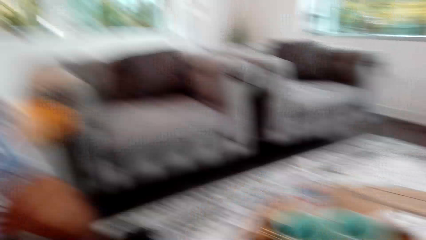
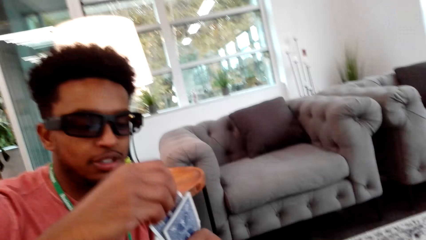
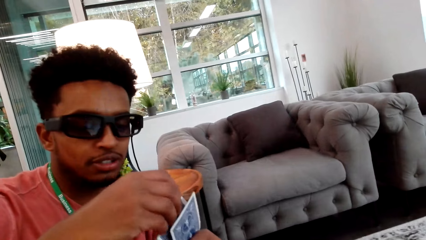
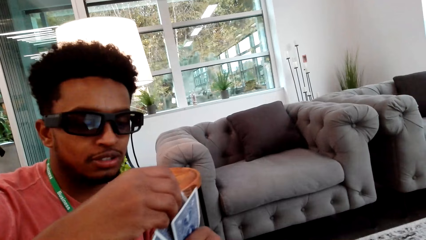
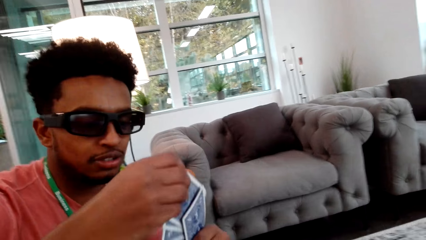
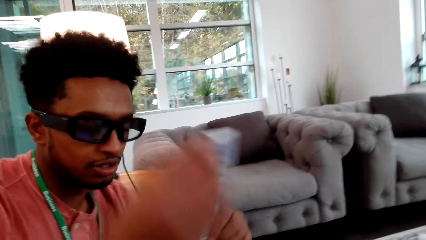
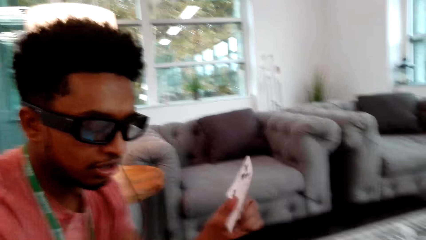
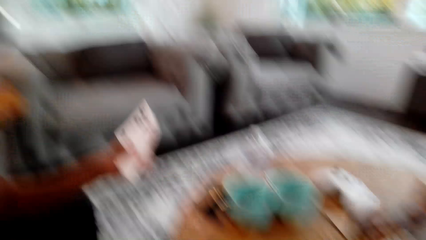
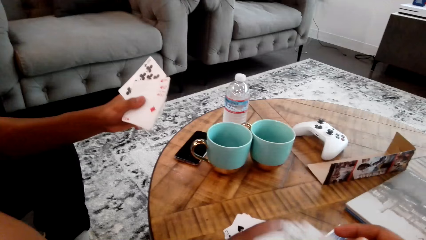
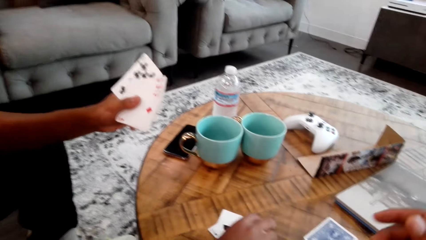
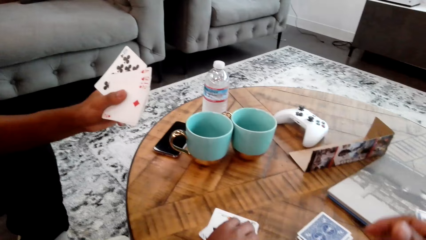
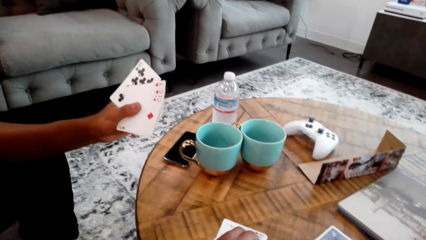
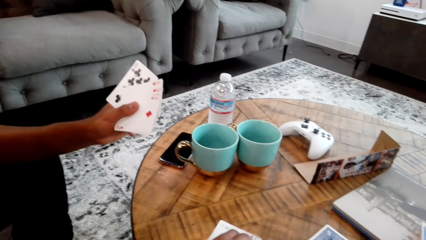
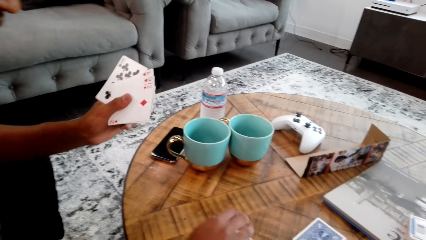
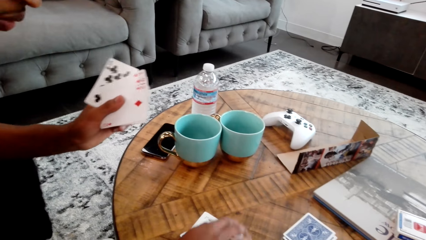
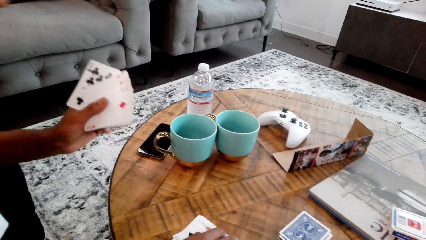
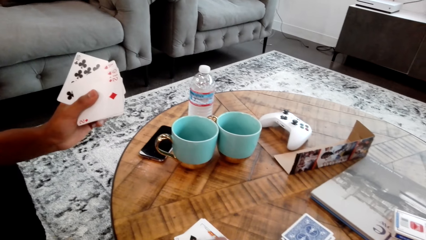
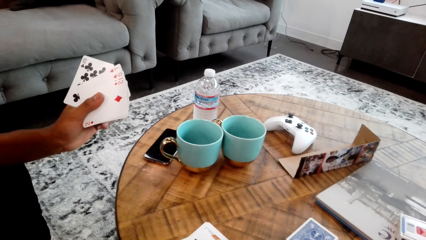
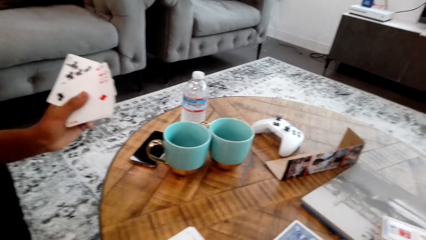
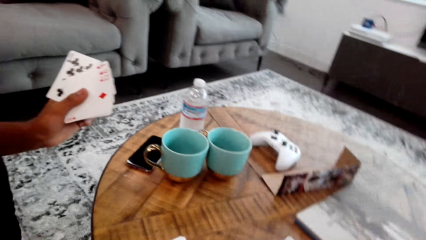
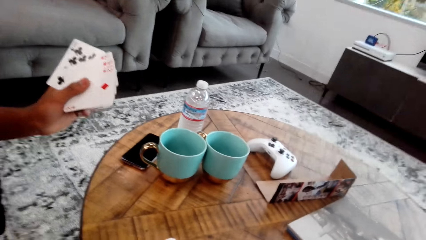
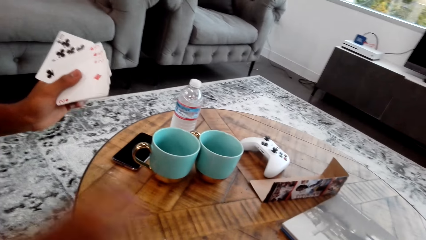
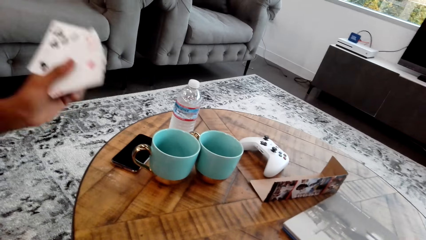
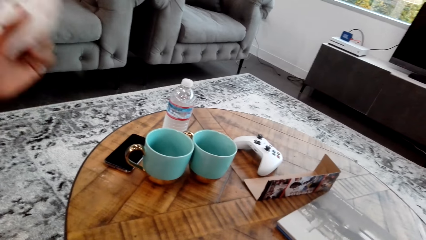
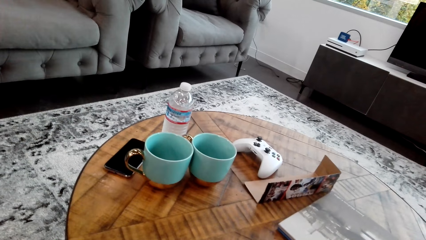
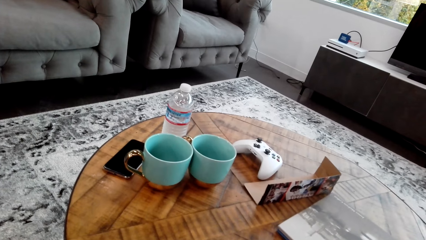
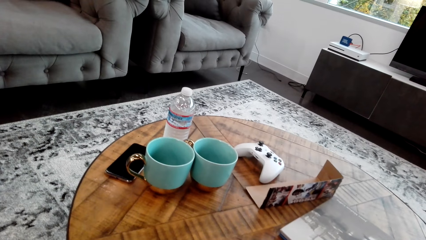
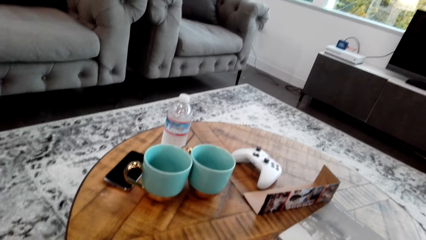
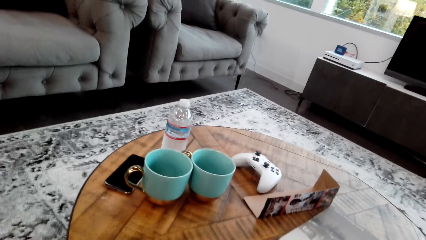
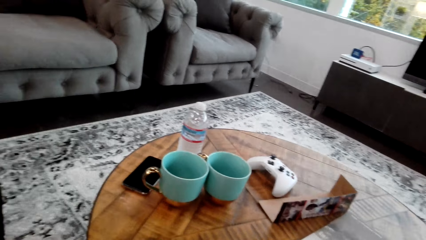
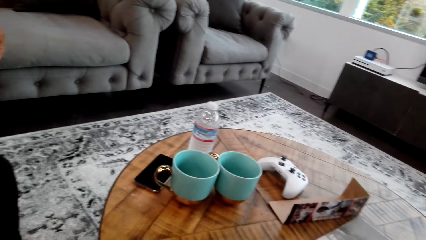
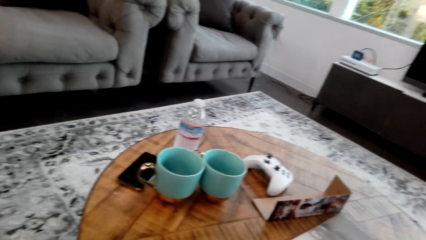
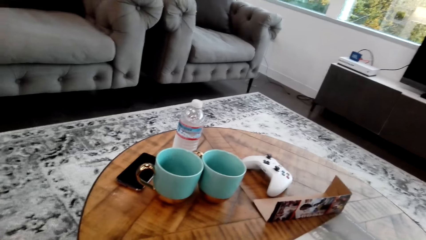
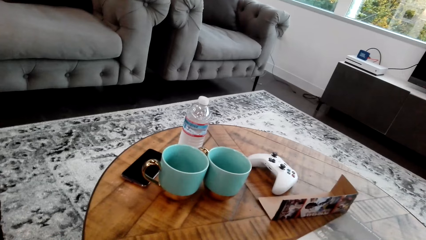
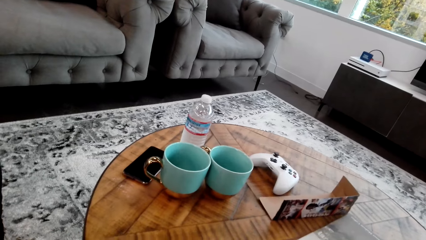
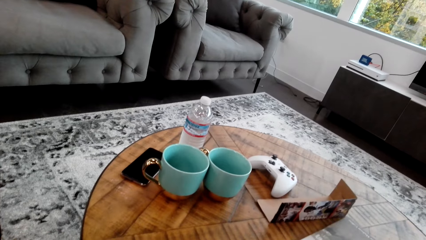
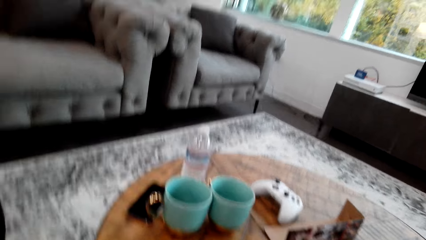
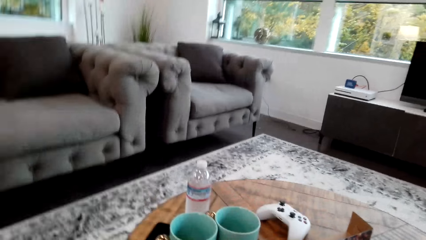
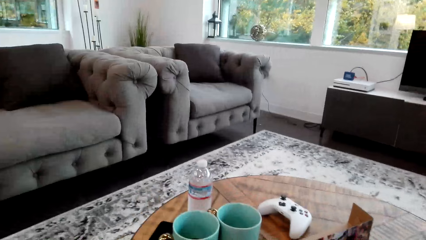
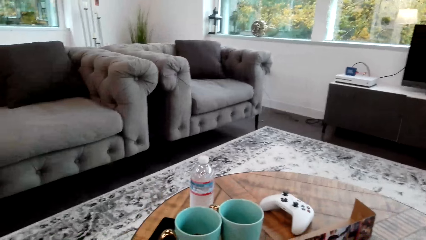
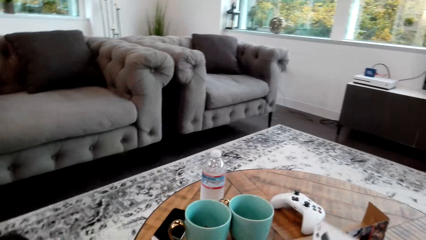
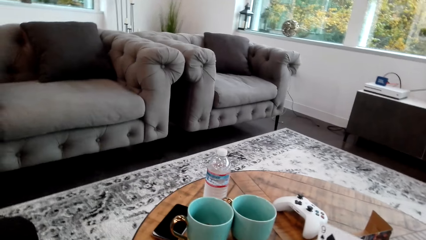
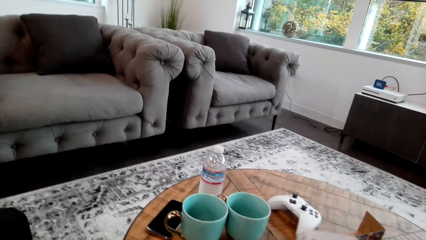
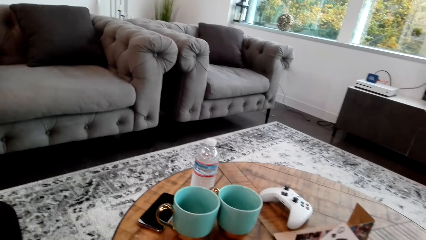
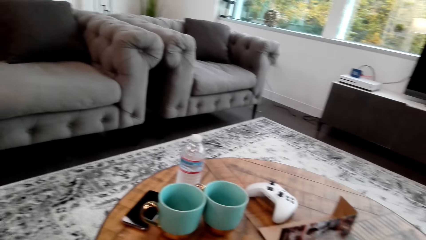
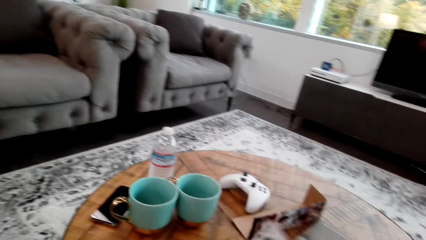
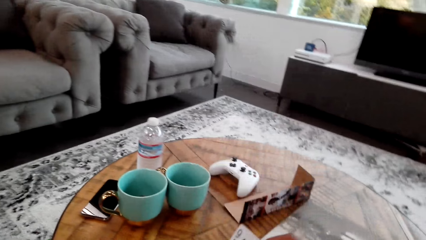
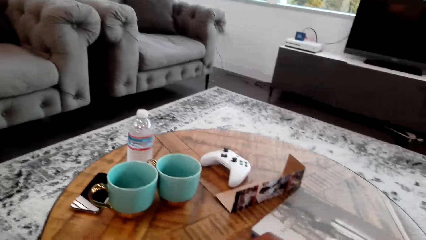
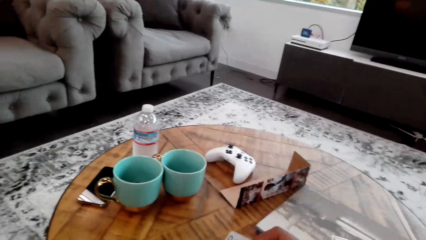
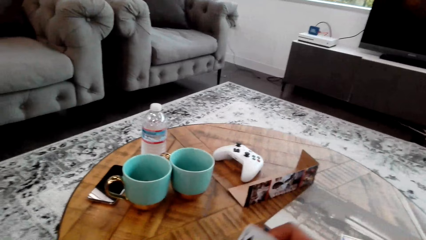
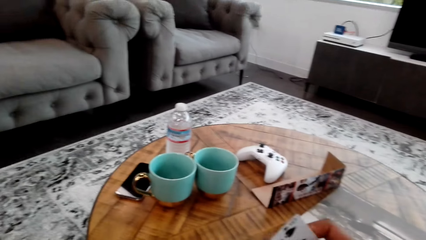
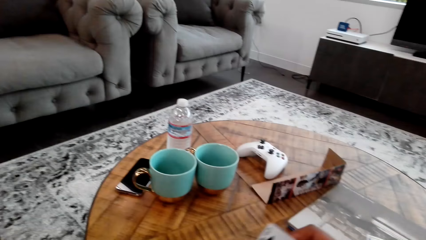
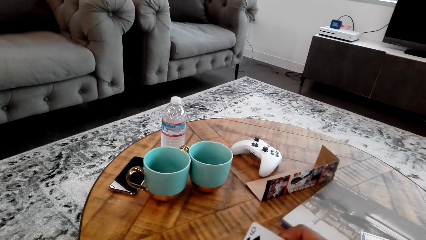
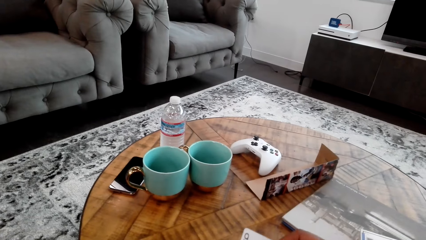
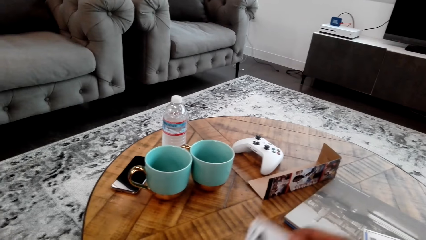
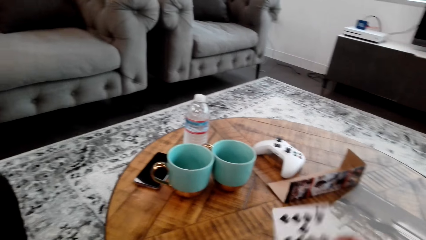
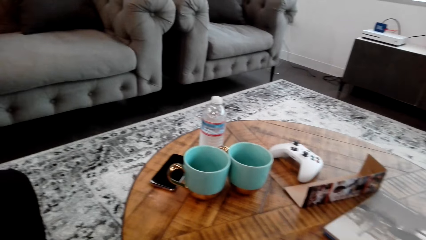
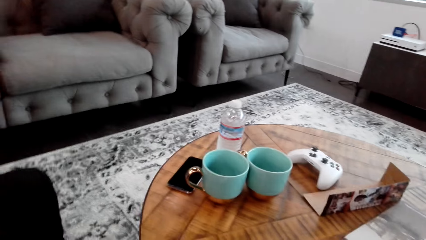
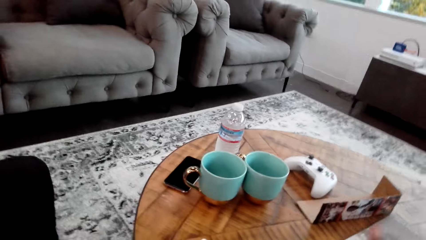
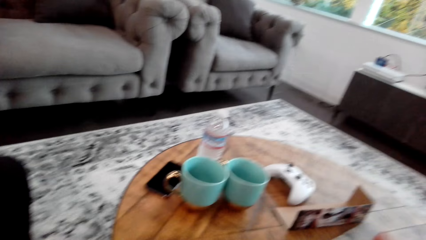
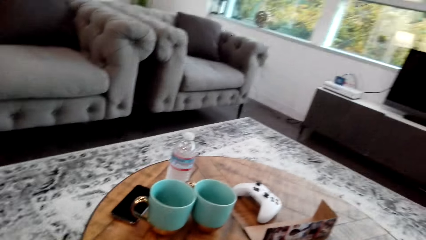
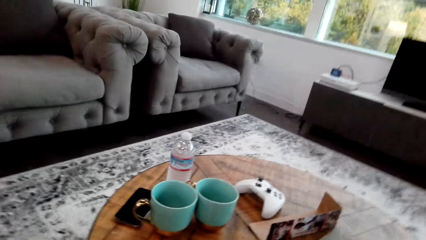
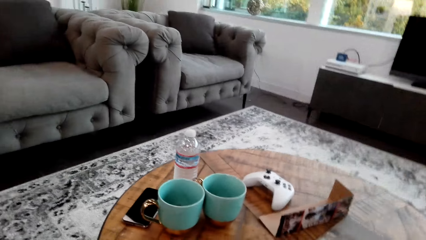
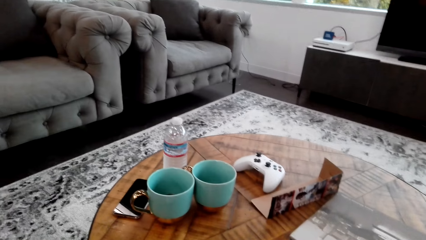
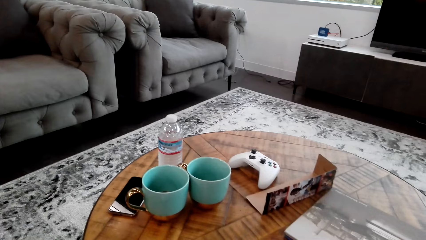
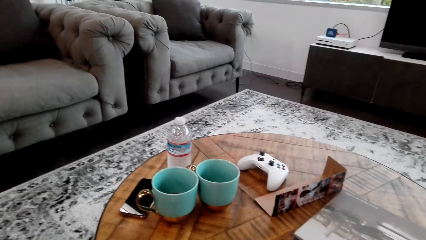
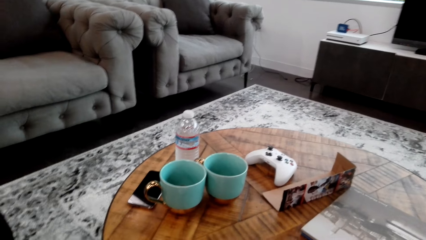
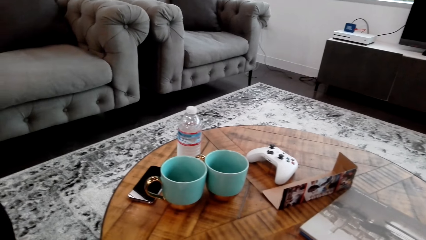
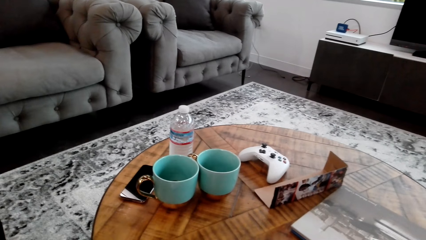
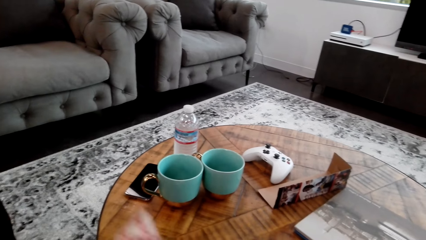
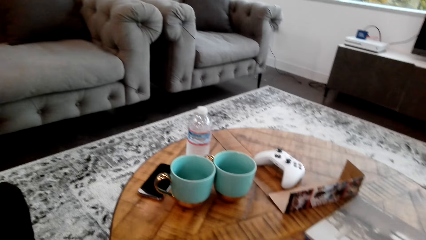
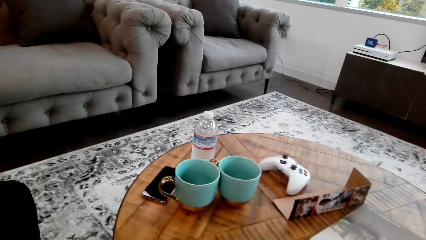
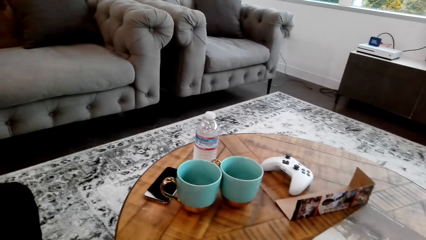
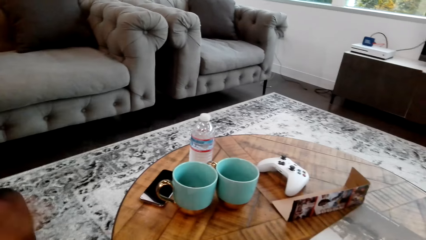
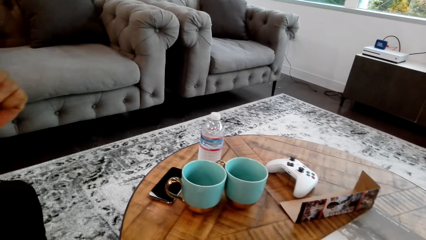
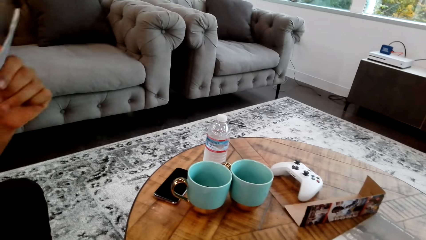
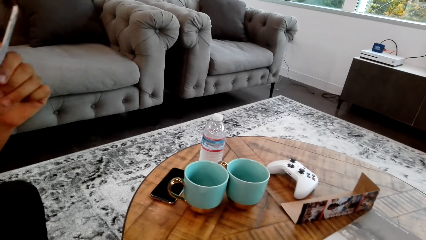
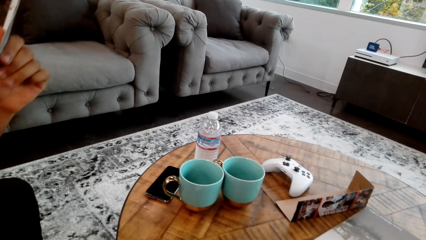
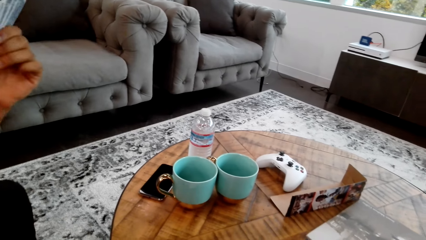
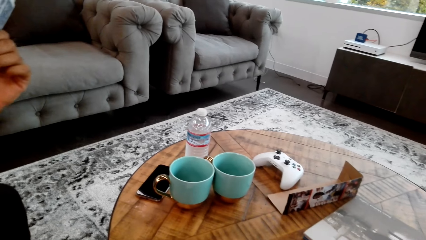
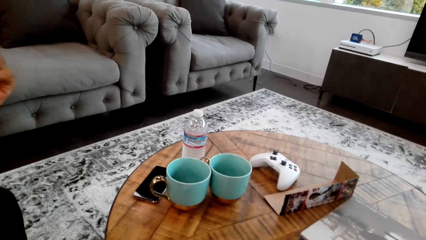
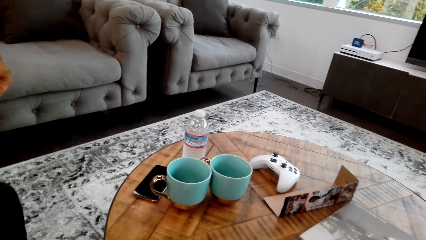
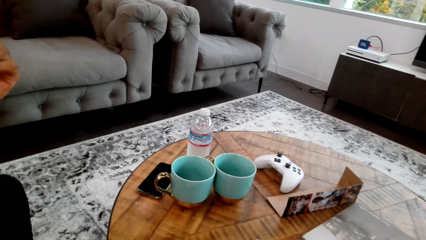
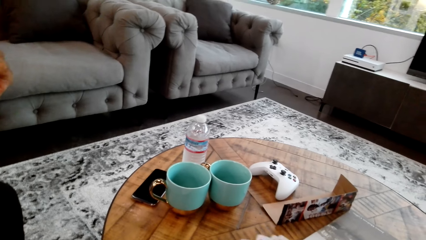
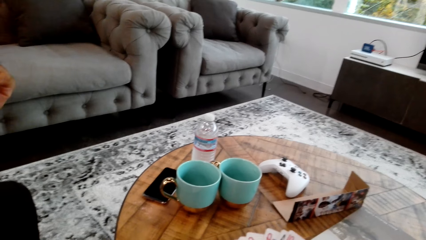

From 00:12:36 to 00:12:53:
A man drops a card on the table. The camera wearer interacts with the man.
